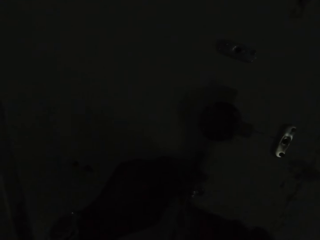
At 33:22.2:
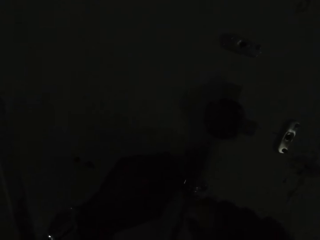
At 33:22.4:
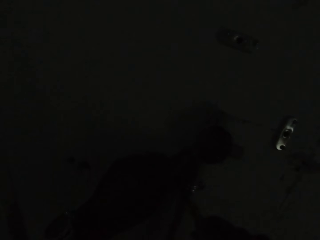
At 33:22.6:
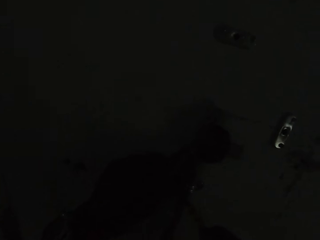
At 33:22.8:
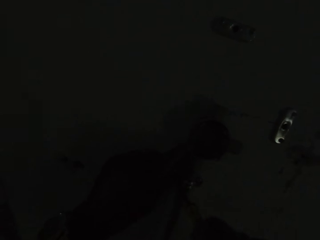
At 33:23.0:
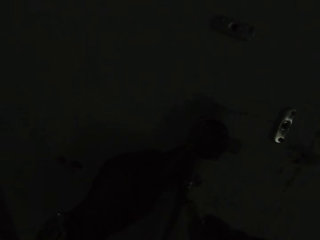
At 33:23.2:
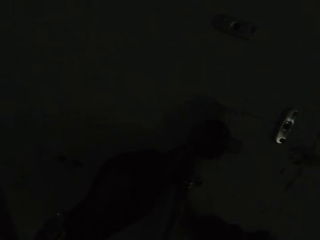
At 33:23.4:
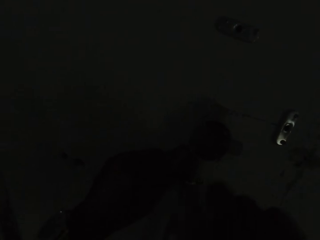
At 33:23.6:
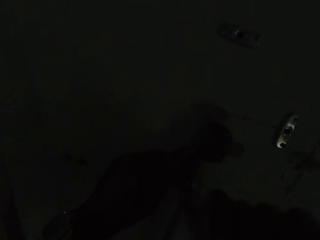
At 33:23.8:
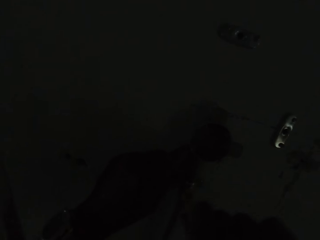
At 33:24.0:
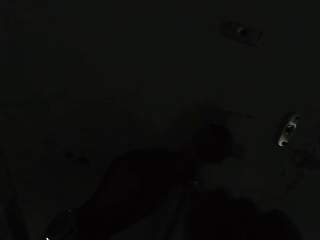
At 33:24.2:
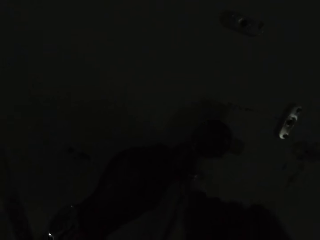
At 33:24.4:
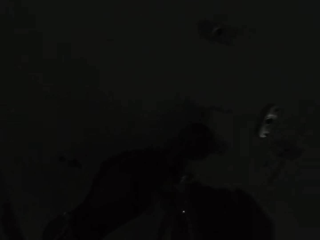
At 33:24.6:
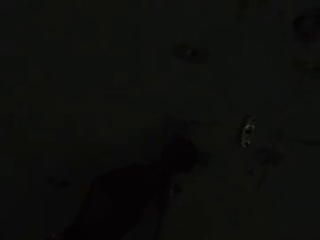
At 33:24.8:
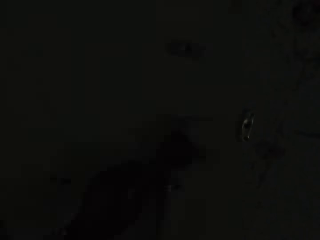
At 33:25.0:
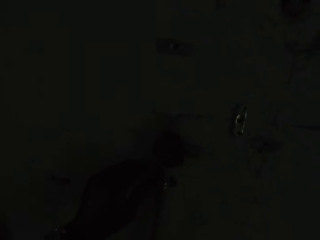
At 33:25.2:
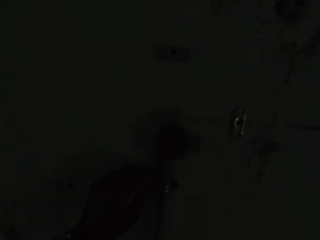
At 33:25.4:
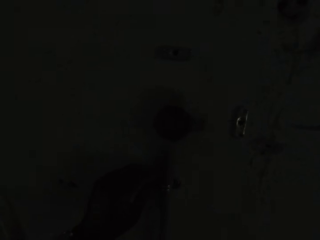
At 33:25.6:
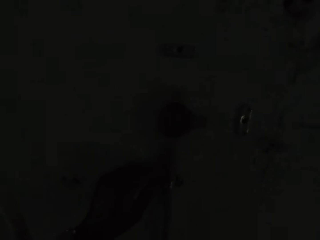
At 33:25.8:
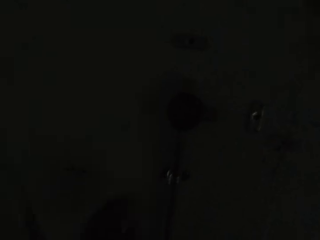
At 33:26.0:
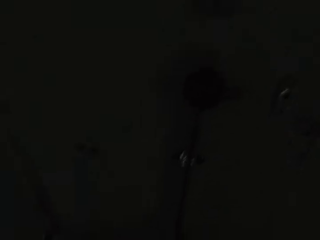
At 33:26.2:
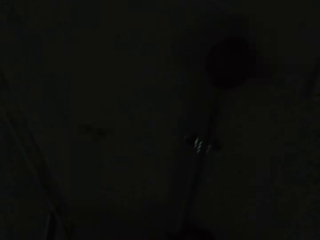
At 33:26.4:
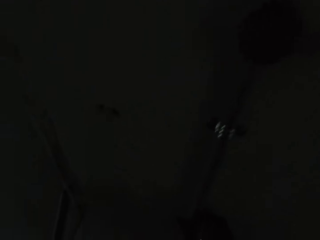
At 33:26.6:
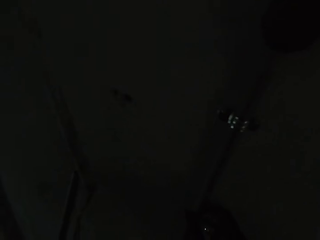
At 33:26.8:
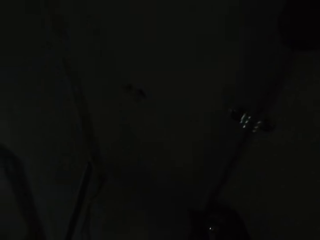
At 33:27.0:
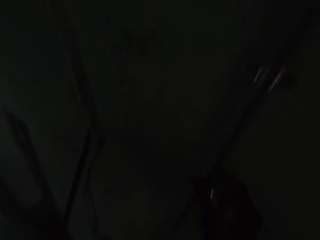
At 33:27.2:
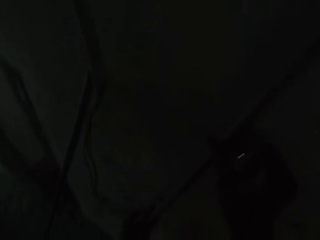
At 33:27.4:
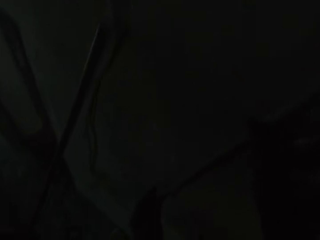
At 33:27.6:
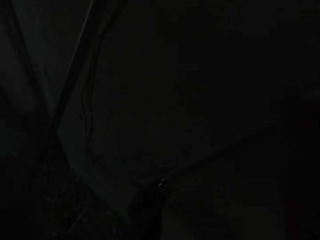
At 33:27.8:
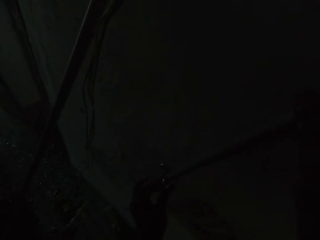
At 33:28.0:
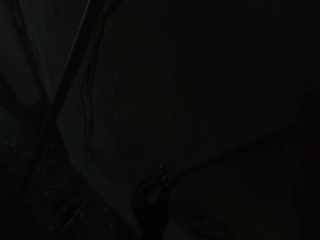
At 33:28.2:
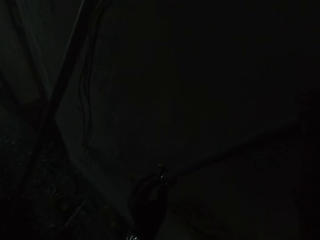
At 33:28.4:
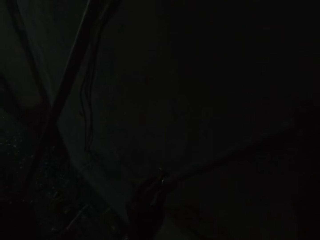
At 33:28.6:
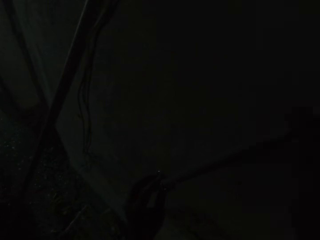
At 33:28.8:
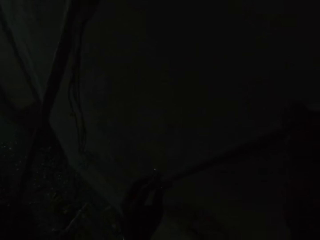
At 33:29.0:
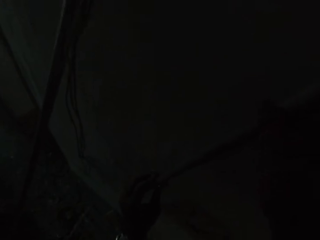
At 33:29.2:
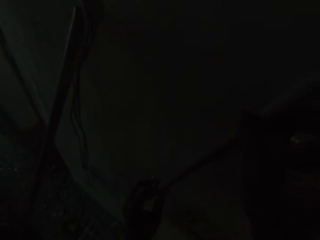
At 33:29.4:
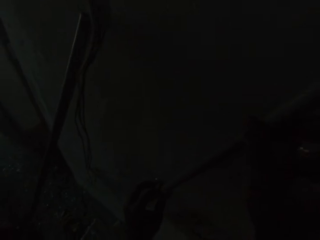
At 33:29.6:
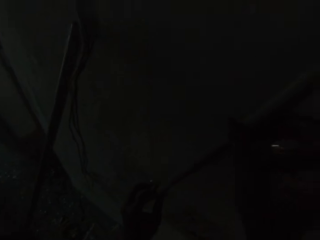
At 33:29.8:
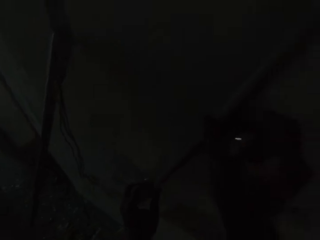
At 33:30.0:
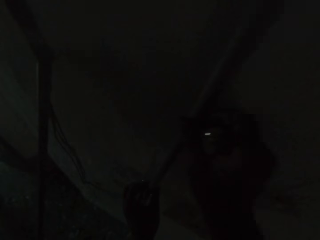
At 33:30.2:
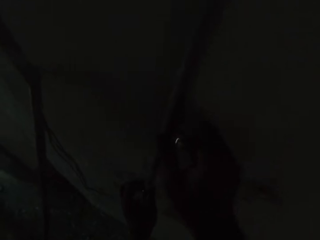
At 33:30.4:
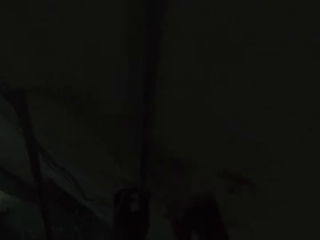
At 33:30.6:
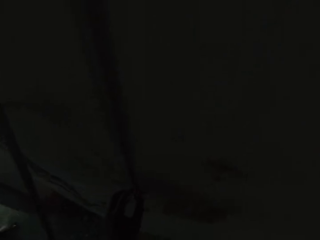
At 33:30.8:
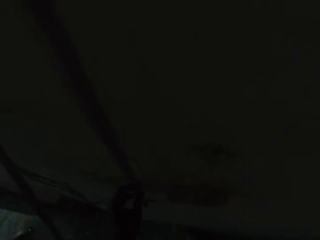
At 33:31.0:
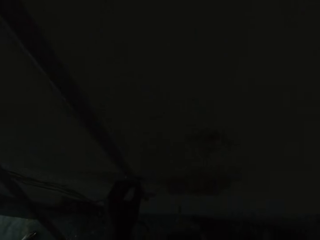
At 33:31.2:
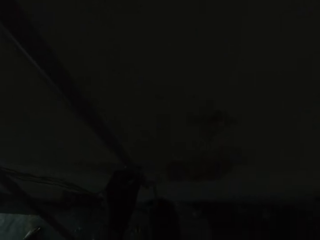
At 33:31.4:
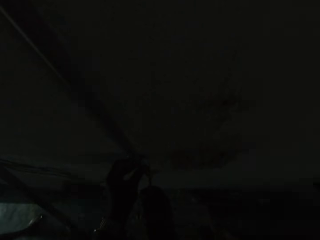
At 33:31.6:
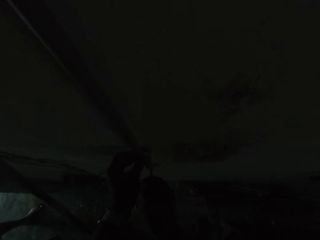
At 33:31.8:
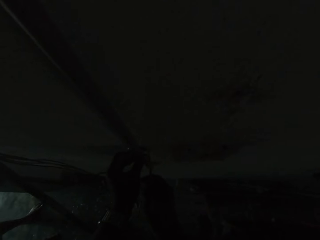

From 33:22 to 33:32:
The camera wearer tightens the hinge. He holds the pipe on the wall with his right hand. He places a clip on the pipe on the wall with his left hand. He adjusts the pipe with his left hand. He looks around.

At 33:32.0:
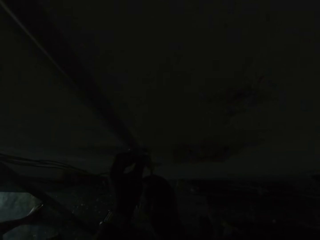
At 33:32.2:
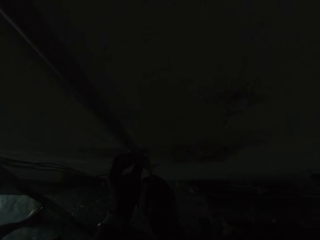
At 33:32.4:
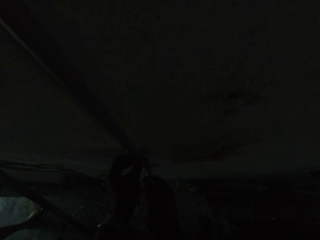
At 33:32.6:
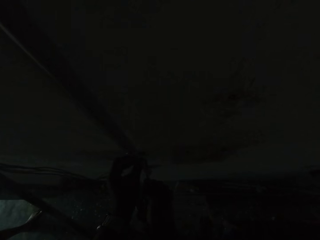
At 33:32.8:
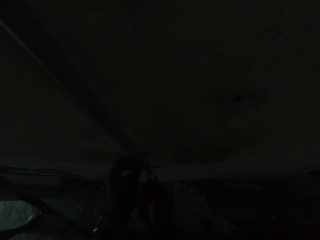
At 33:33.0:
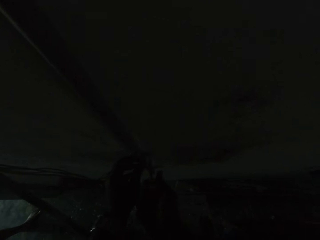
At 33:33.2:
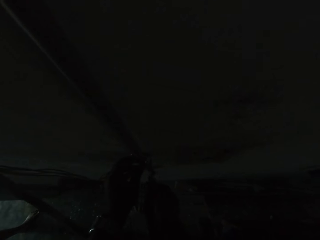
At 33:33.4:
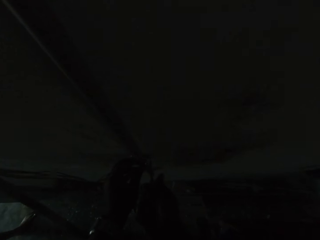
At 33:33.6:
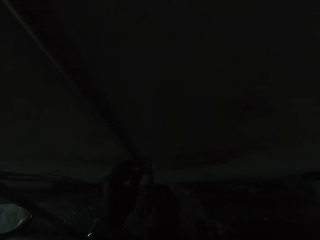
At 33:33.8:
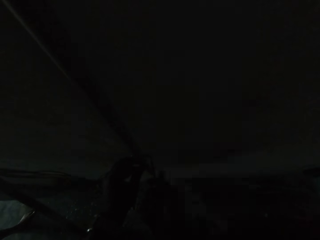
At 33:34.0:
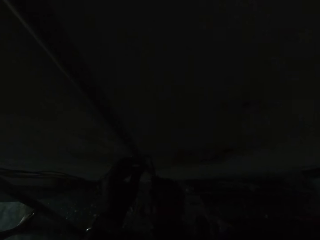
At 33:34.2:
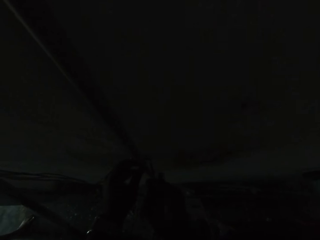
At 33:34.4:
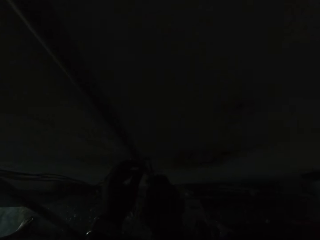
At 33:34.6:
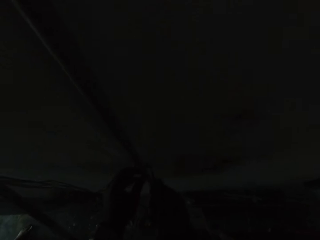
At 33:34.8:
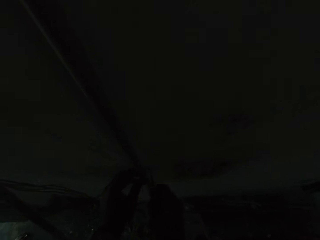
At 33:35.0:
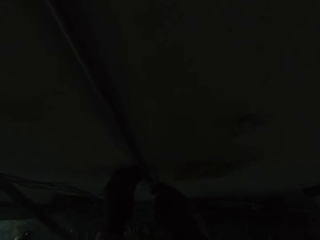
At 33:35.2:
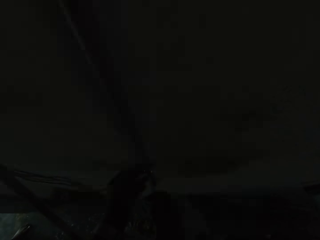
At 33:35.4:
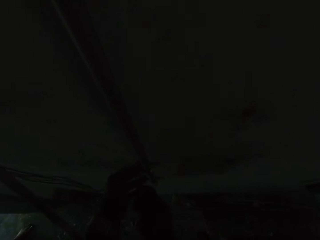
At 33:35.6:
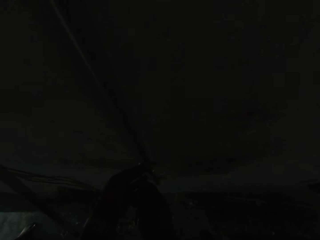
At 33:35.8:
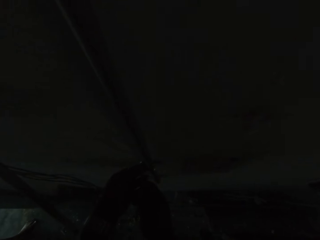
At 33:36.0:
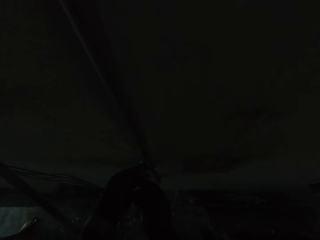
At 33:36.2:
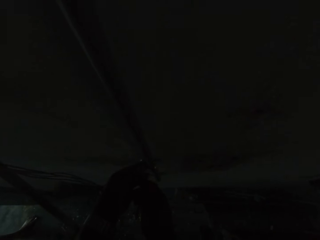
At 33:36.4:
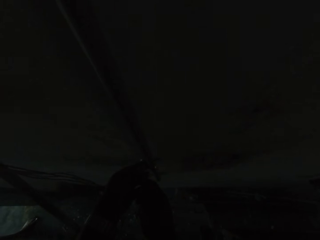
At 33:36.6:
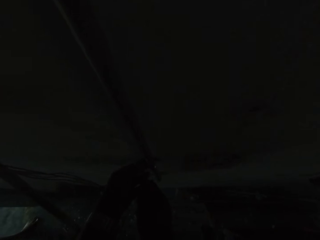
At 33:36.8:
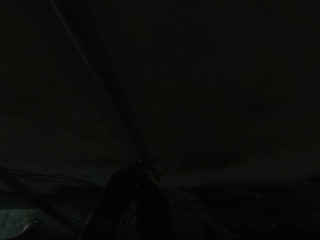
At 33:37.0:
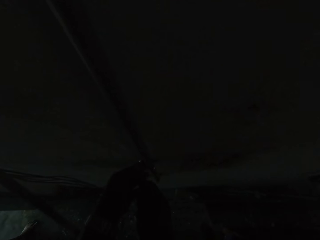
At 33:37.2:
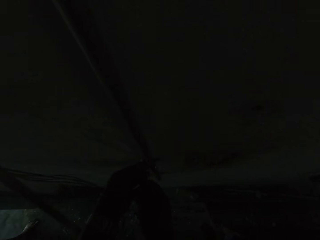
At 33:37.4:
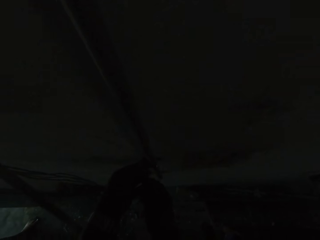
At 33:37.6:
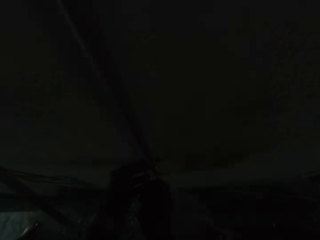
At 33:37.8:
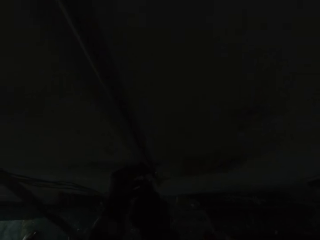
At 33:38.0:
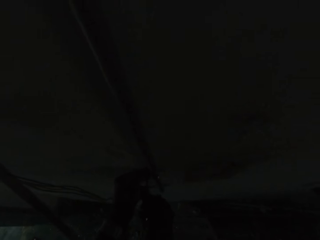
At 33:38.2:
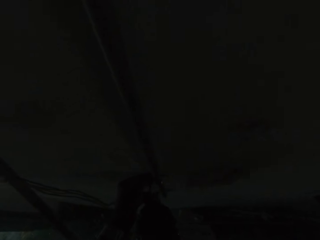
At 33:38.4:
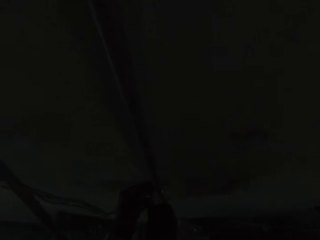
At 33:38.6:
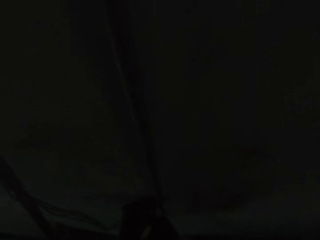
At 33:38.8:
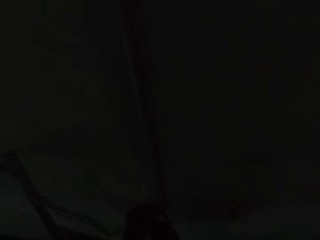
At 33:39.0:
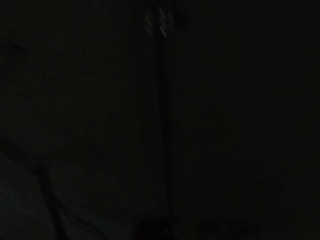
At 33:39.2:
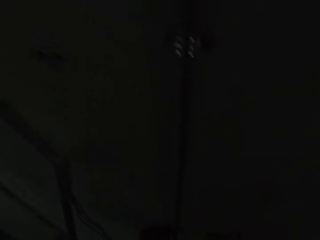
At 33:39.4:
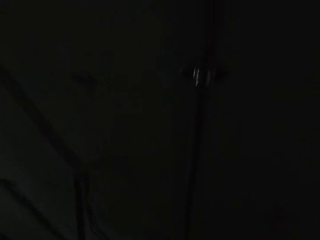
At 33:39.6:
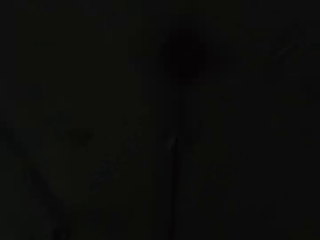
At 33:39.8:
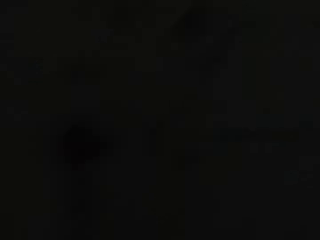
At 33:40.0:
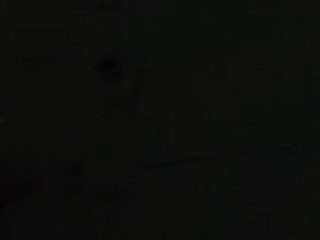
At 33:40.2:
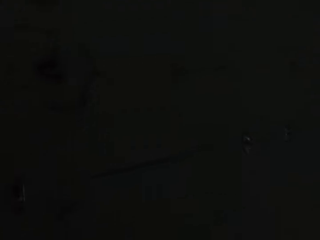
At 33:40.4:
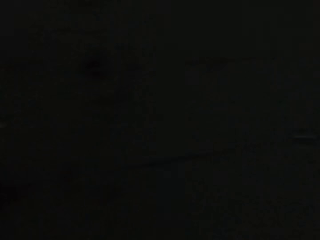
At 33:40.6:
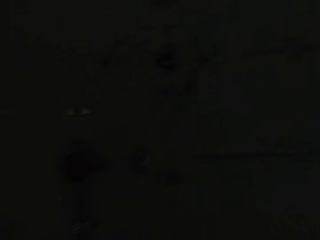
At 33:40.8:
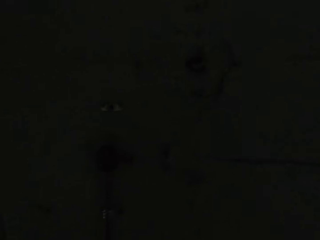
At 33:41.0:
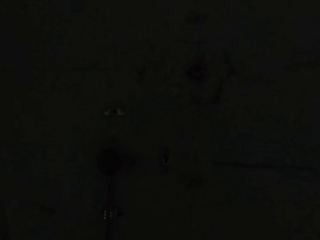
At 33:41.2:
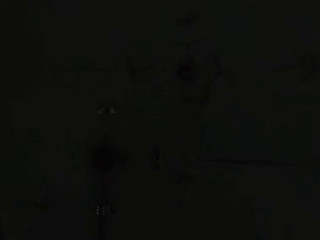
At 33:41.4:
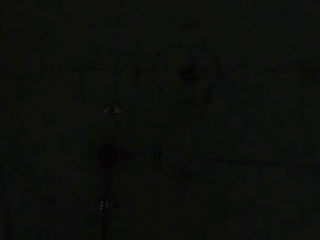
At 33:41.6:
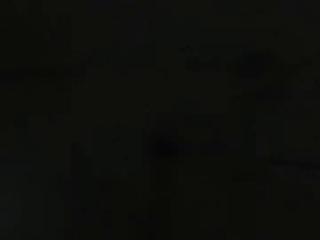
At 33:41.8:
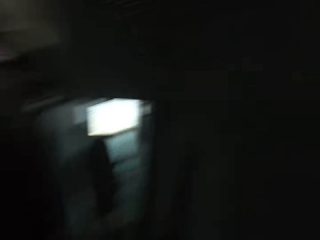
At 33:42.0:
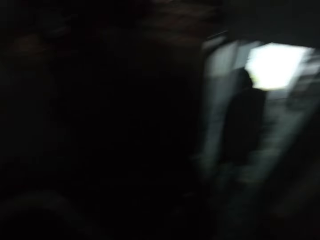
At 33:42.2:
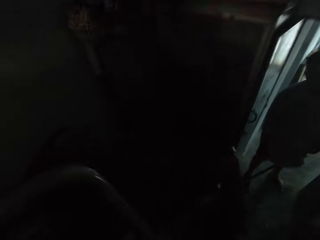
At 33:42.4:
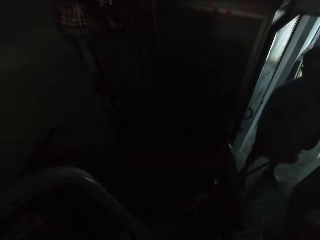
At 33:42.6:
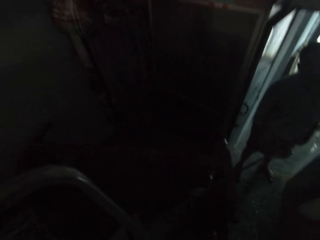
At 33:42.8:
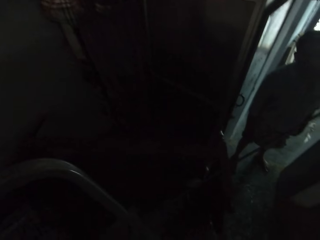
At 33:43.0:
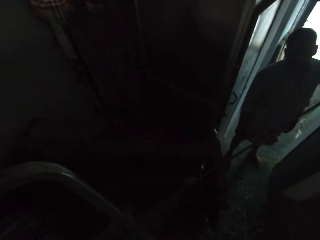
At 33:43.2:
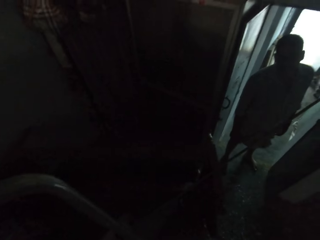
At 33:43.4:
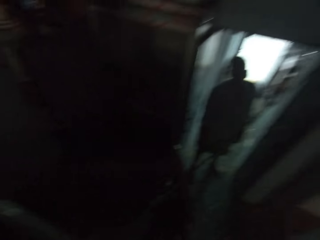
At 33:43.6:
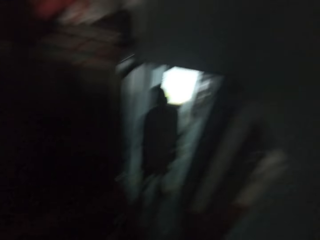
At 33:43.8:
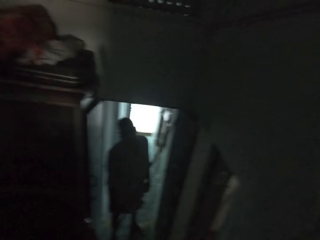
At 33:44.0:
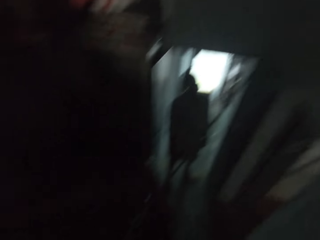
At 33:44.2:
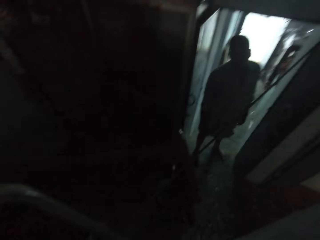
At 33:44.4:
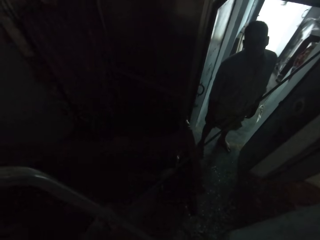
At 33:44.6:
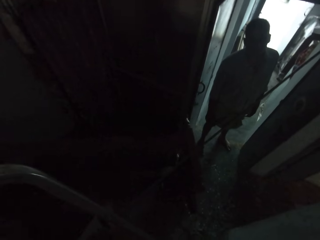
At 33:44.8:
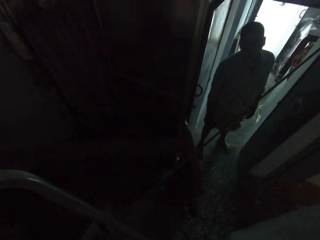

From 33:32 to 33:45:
The camera wearer fixes the hinge. He screws the clip on the pipe to the wall with the screwdriver in his right hand. He screws the clip again. He looks around.
